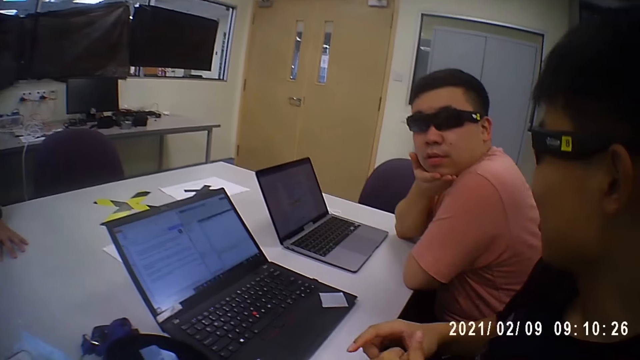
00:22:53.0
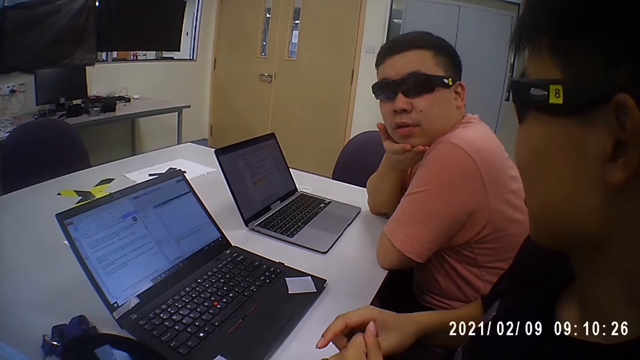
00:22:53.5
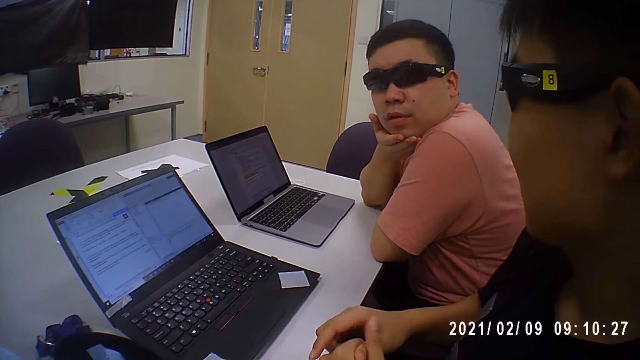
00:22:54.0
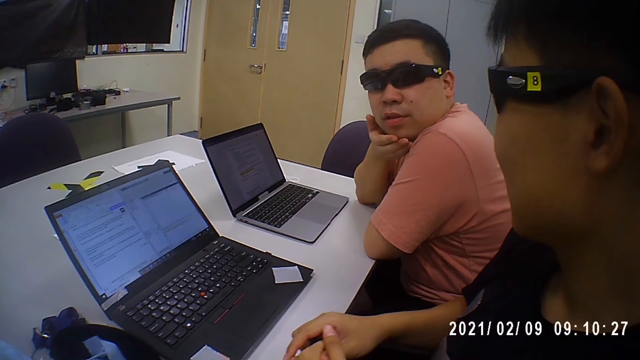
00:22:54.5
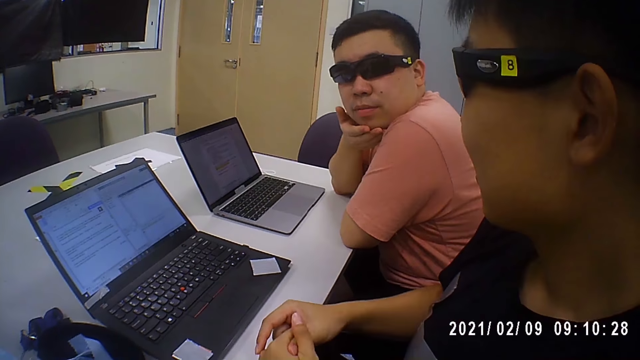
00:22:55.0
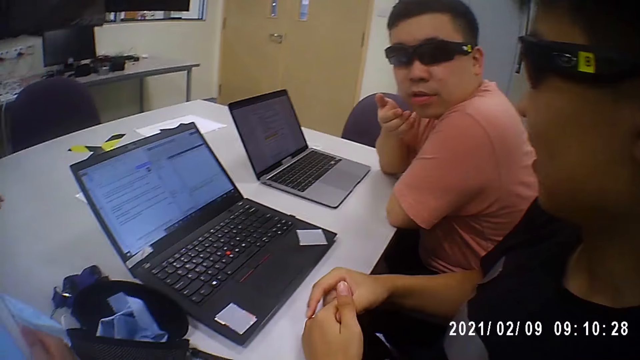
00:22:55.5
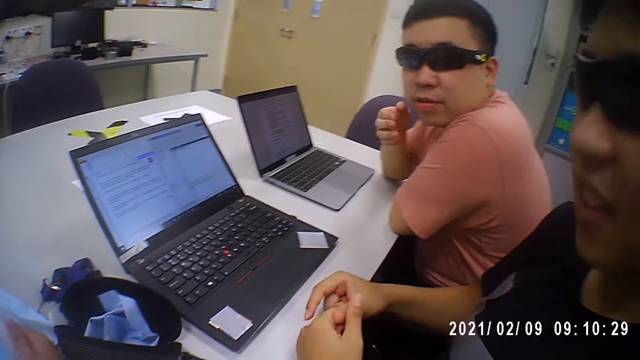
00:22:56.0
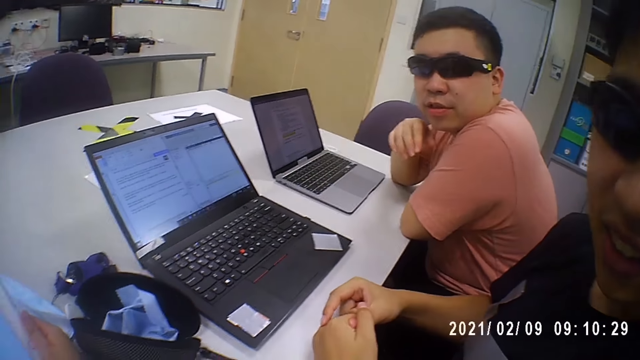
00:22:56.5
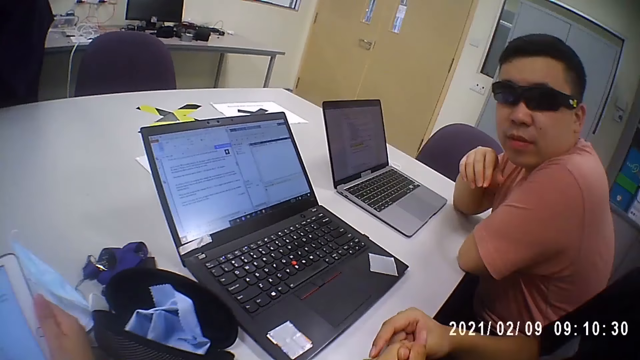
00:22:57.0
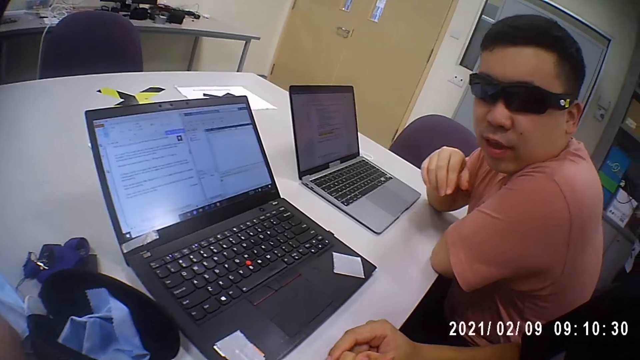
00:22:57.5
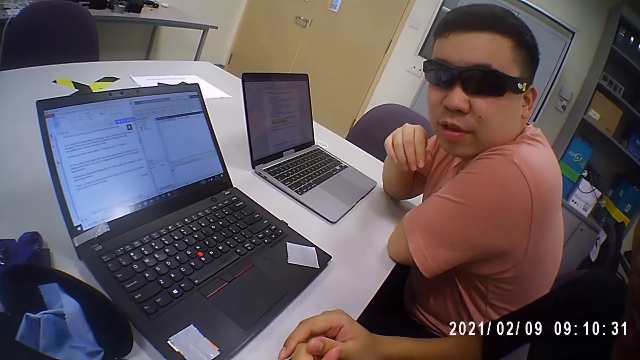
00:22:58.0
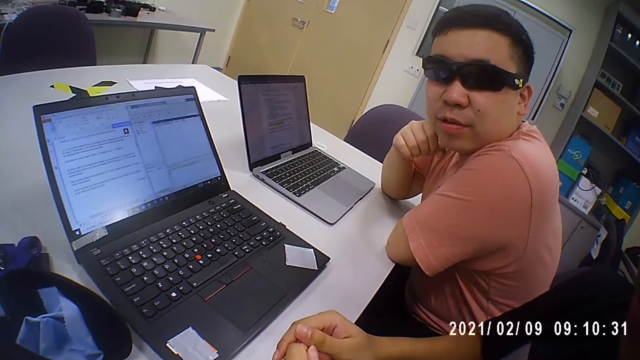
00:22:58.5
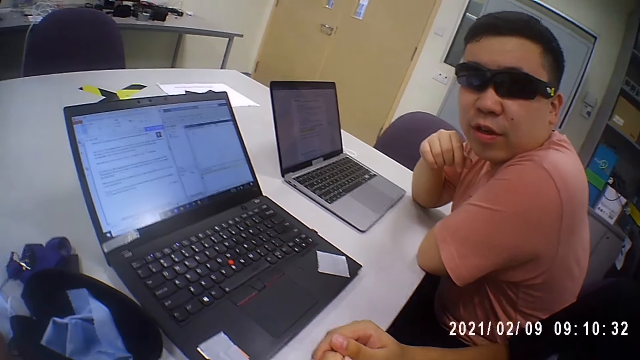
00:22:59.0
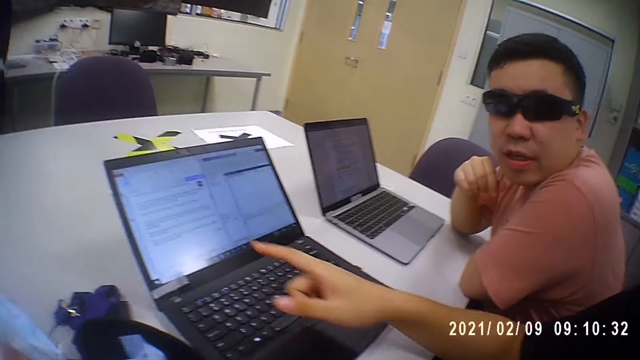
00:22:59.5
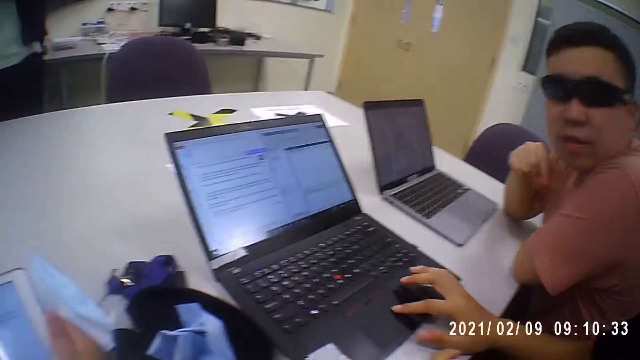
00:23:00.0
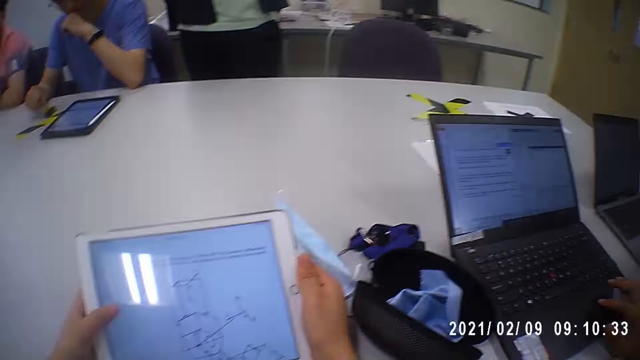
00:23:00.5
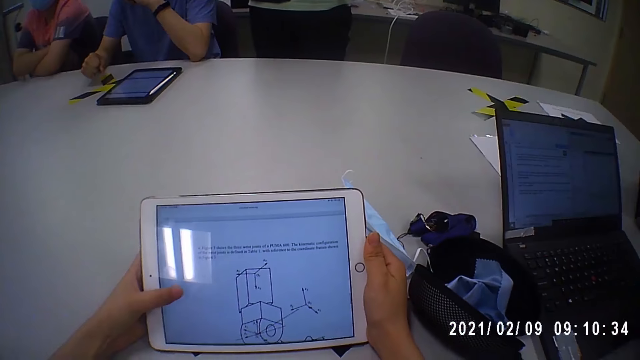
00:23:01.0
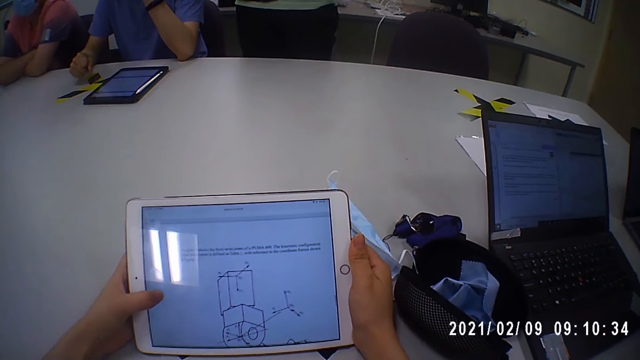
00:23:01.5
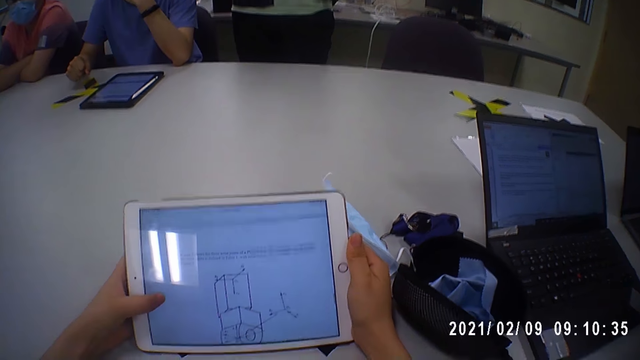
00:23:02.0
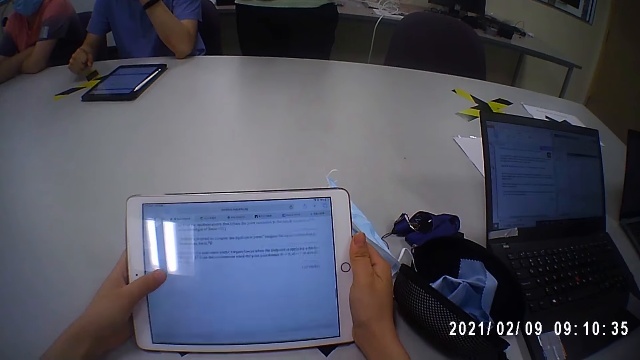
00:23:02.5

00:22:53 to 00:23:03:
The camera wearer converses with a man and another man. She operates the tablet with her left hand.

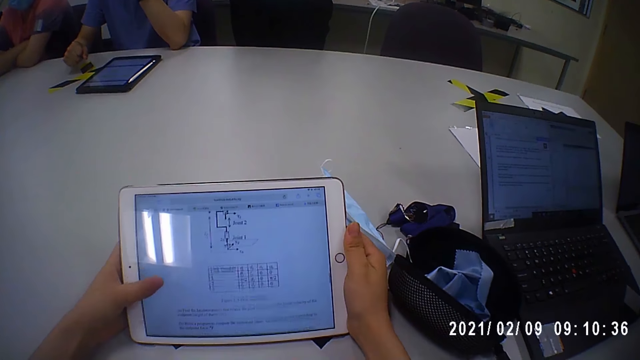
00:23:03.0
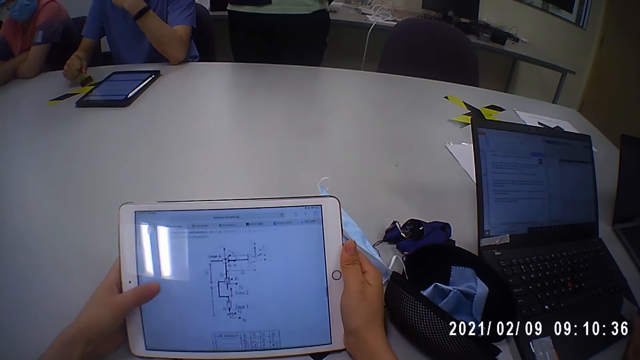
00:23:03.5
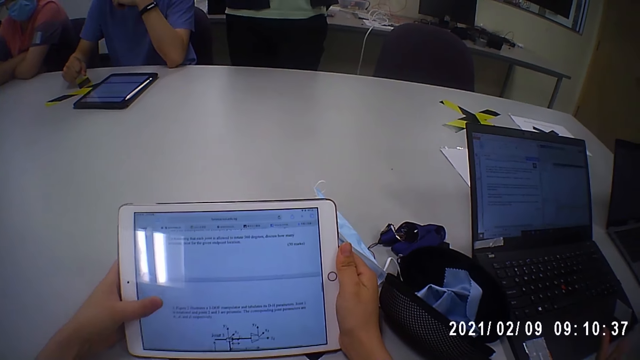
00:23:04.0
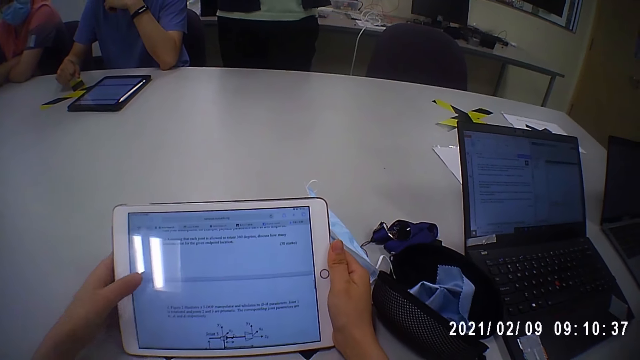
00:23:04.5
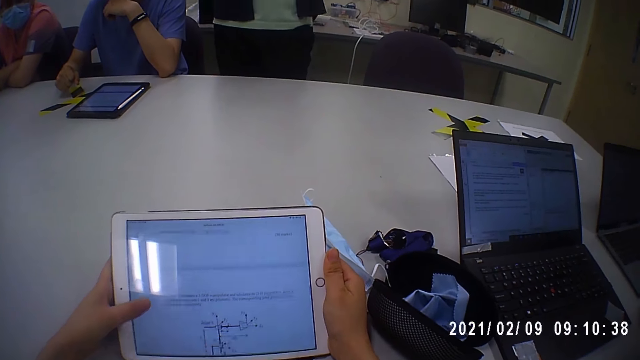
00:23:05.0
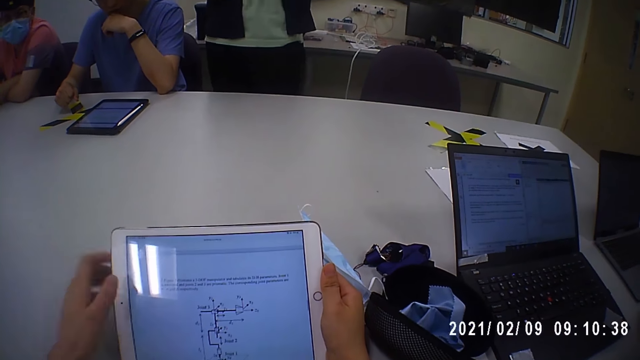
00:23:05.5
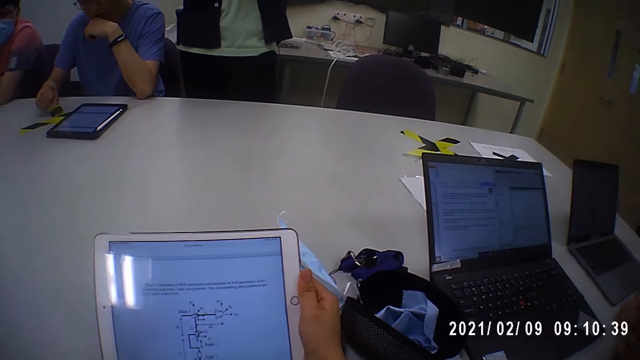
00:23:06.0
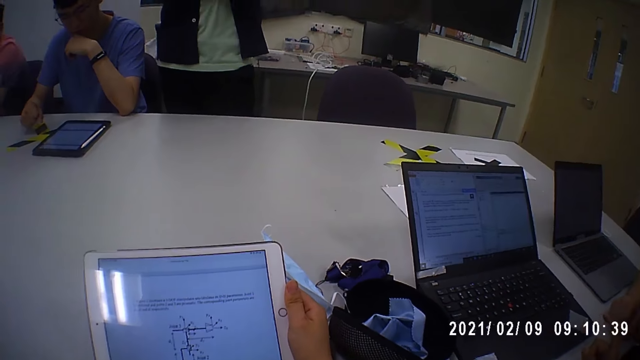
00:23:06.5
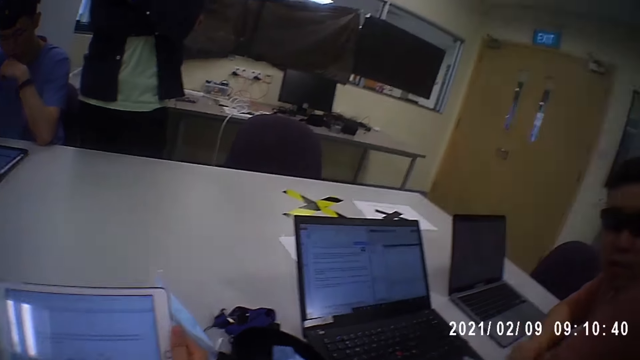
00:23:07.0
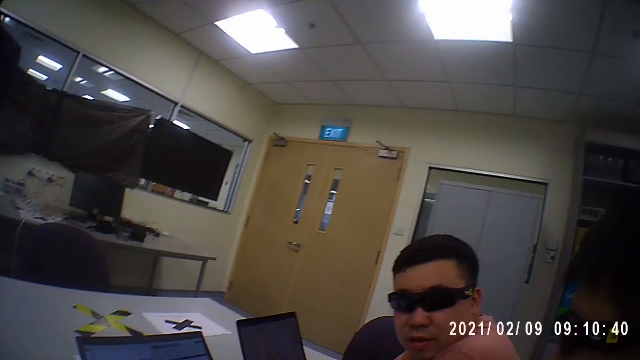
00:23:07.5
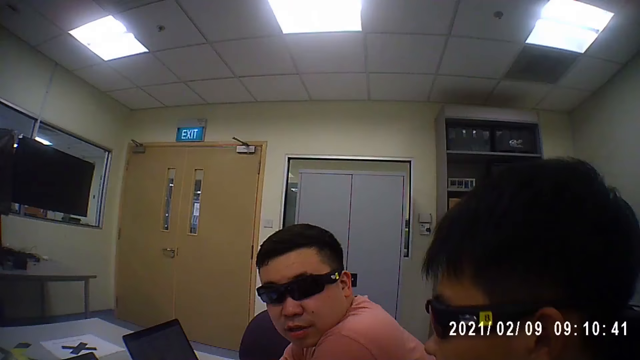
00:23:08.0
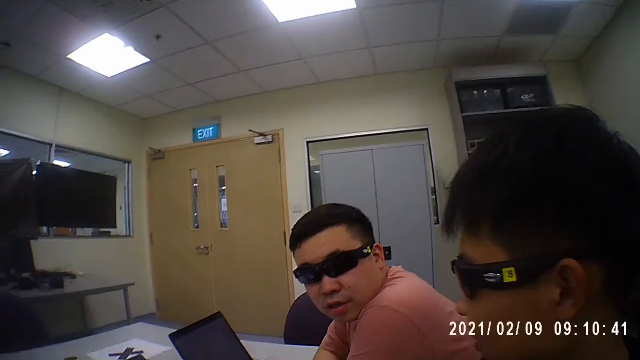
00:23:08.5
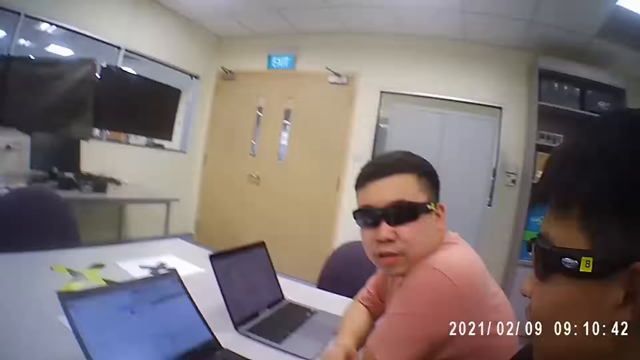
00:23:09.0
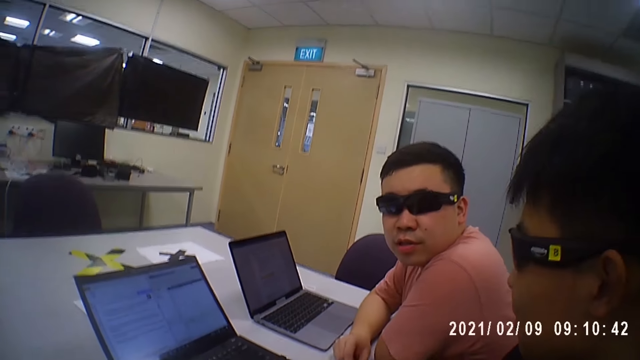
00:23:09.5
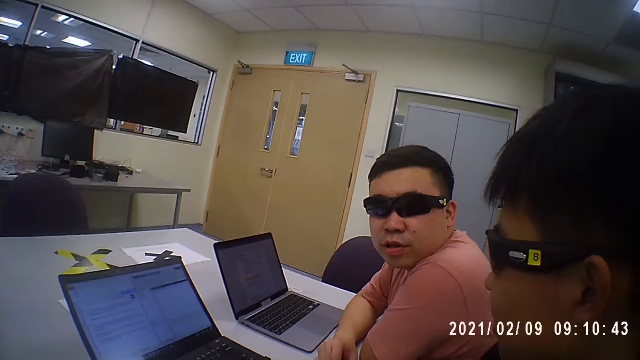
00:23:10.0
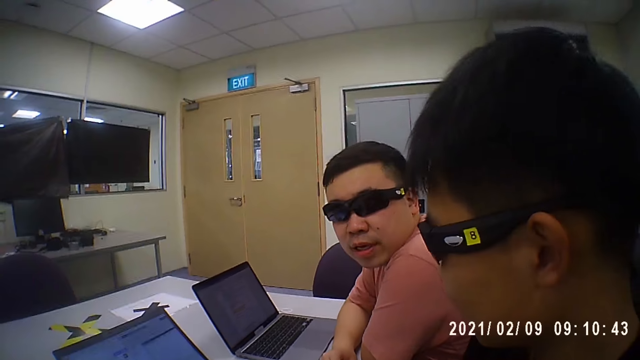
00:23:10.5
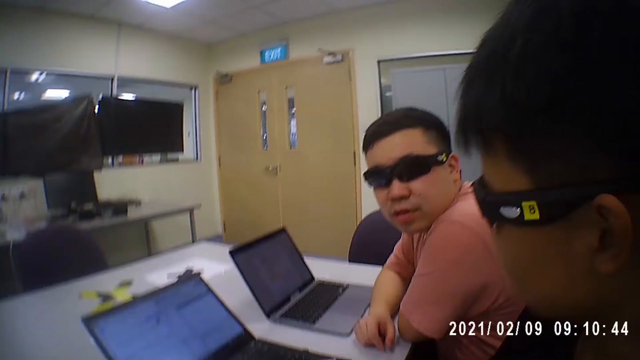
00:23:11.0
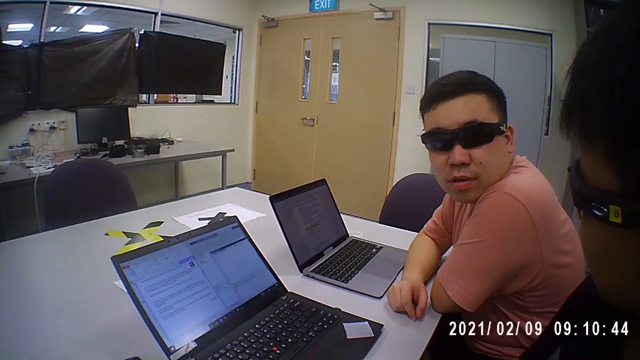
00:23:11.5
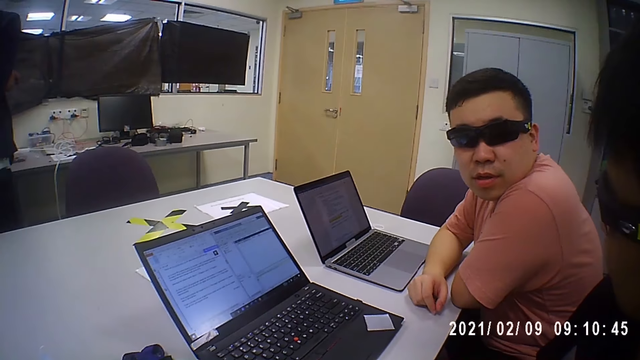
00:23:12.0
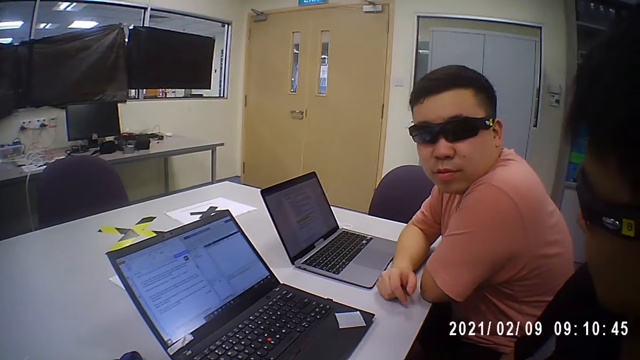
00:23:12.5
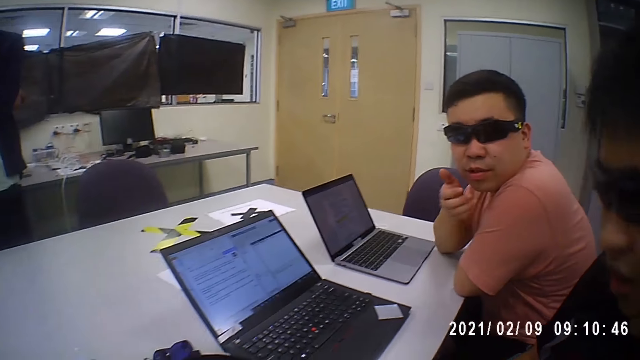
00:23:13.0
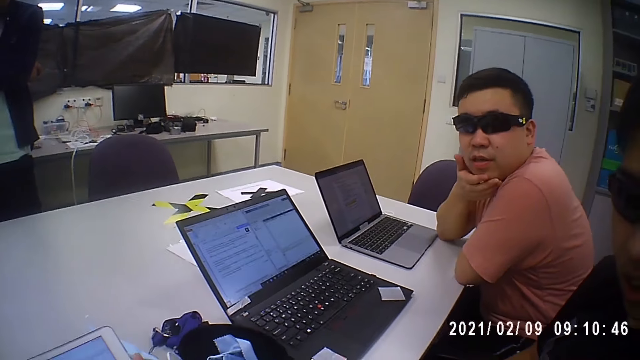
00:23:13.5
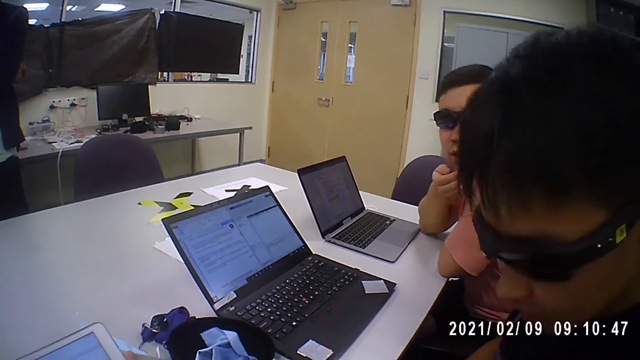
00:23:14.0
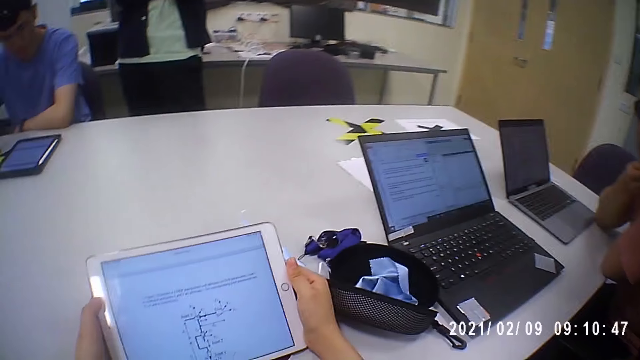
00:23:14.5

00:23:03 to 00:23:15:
The camera wearer adjusts the camera on her head with her left hand. She removes her hand from the tablet. She looks at a man and another man.
